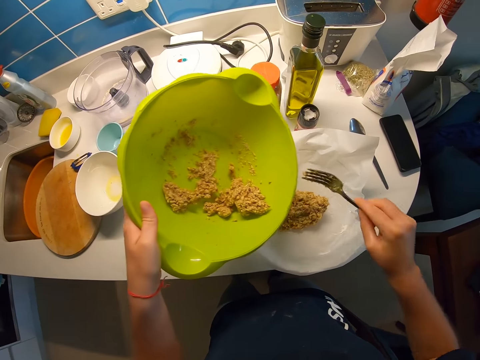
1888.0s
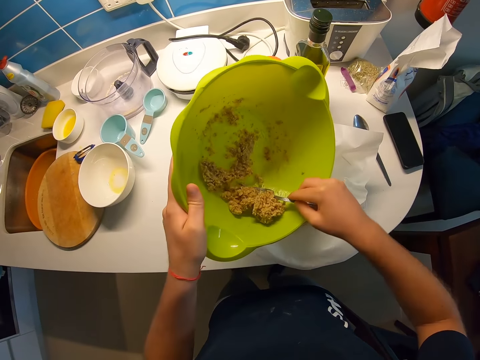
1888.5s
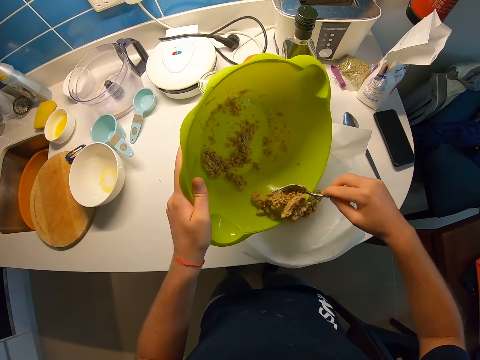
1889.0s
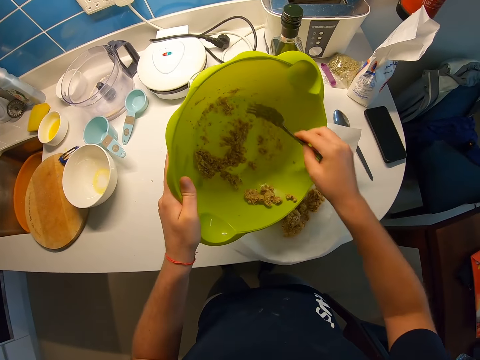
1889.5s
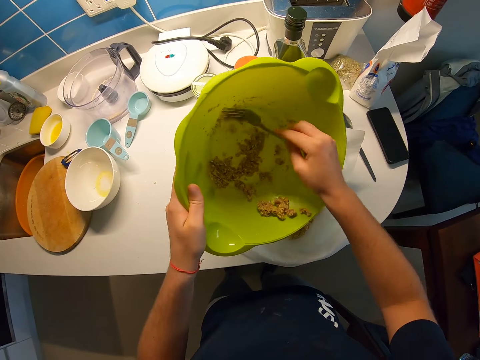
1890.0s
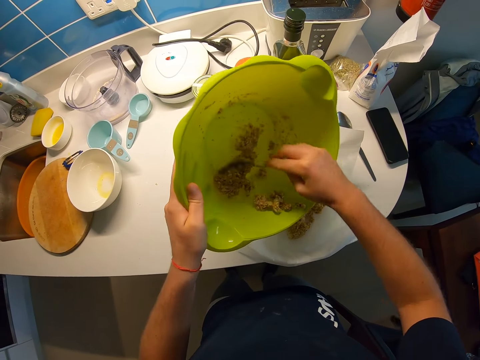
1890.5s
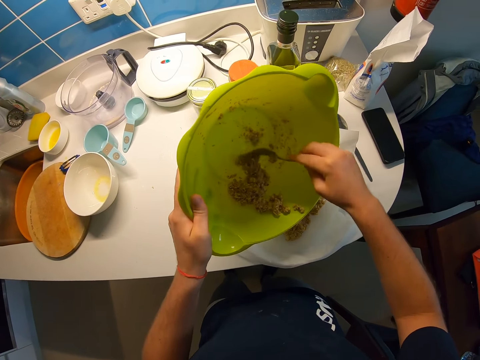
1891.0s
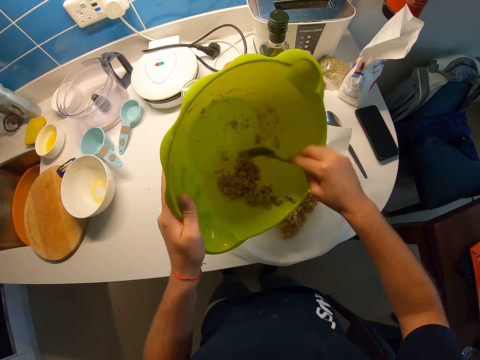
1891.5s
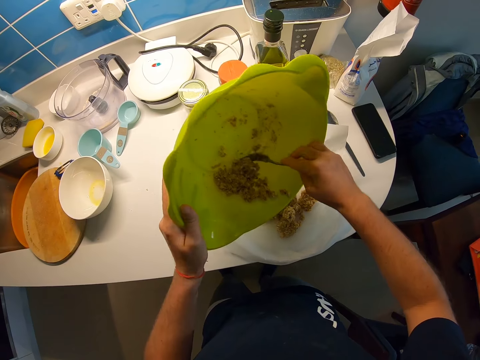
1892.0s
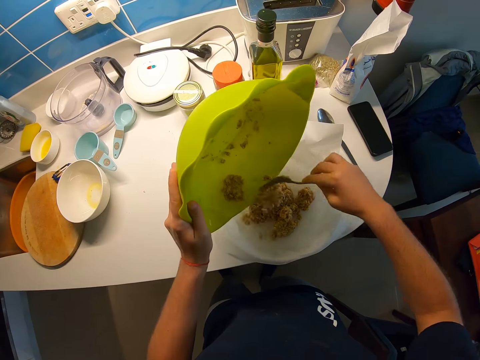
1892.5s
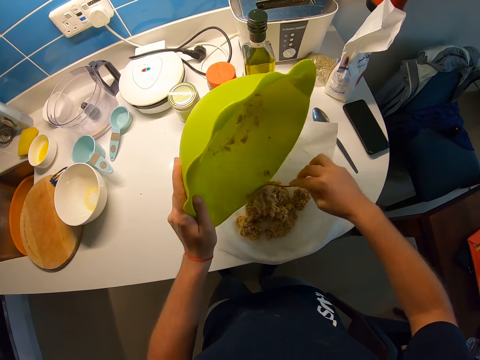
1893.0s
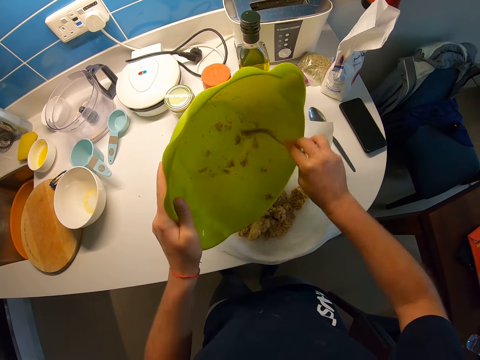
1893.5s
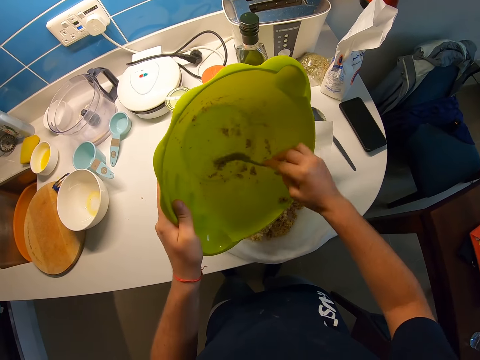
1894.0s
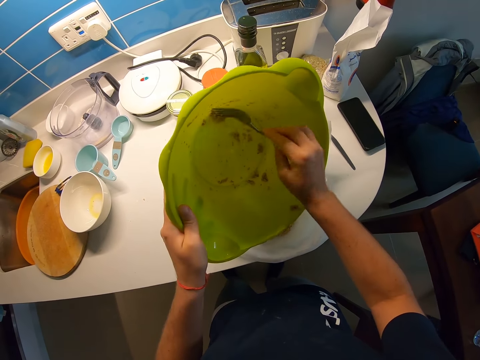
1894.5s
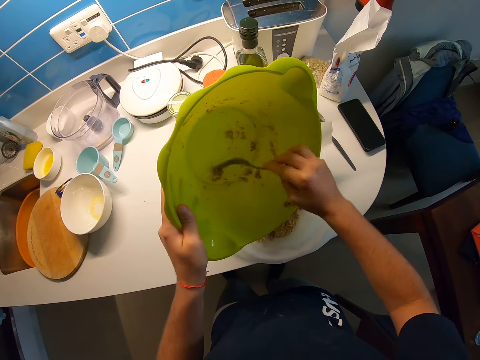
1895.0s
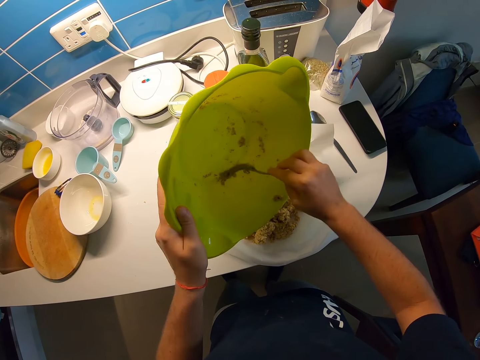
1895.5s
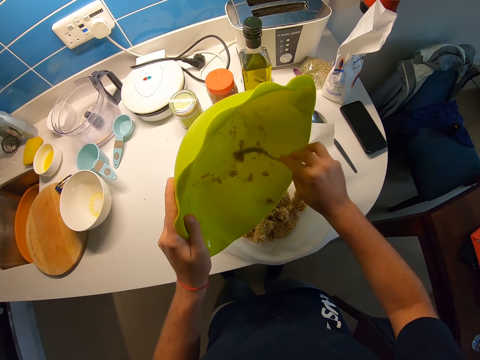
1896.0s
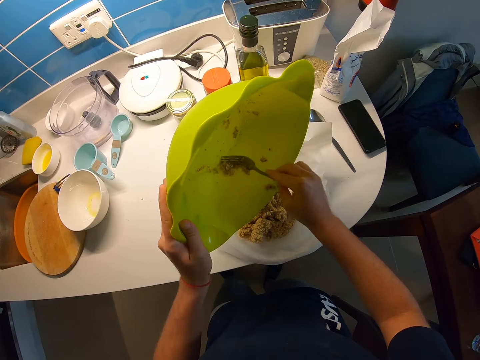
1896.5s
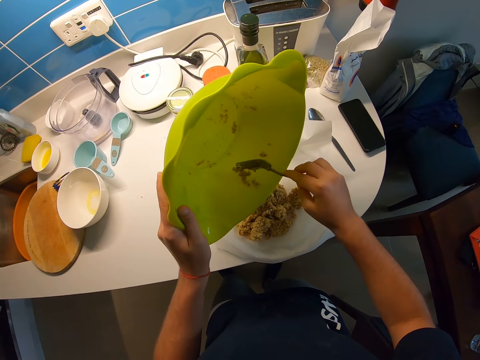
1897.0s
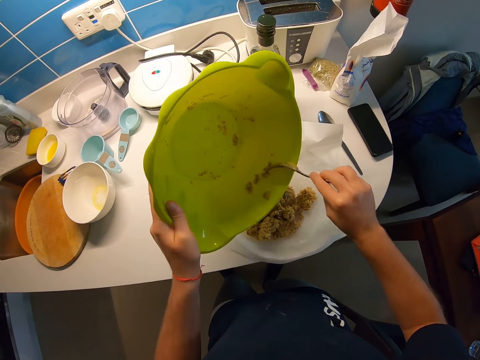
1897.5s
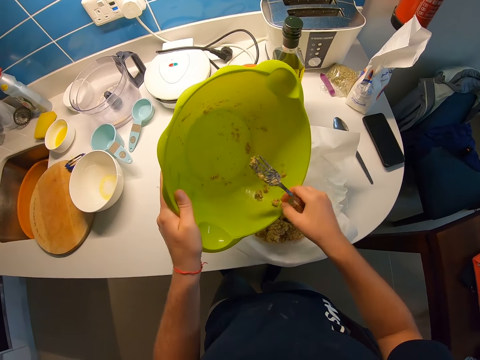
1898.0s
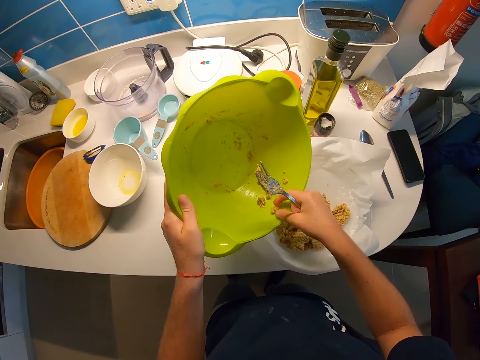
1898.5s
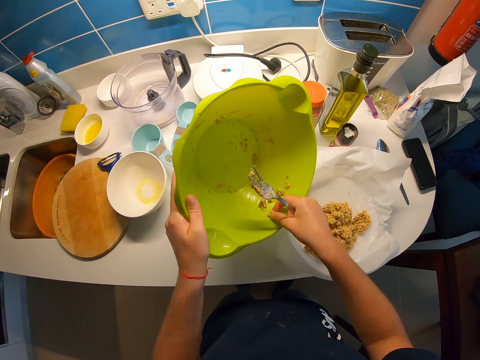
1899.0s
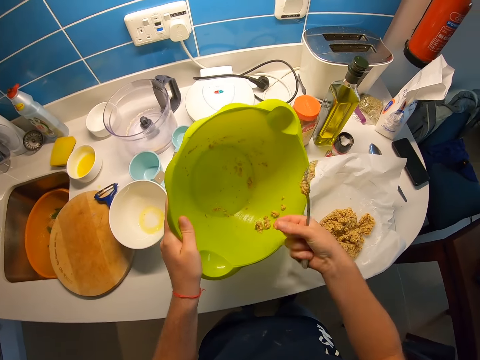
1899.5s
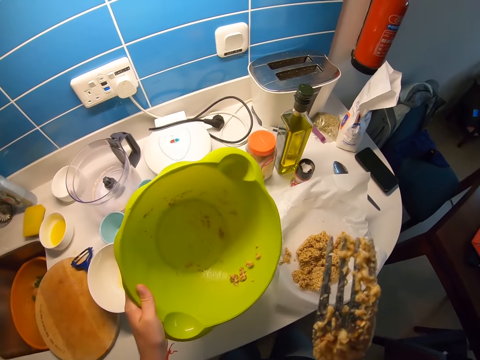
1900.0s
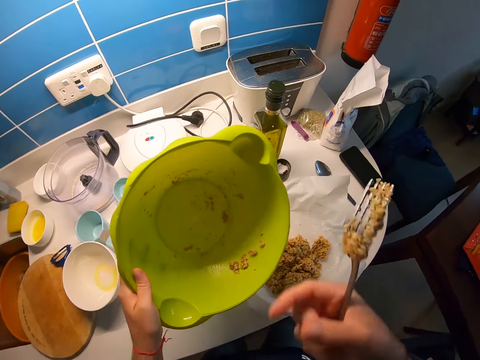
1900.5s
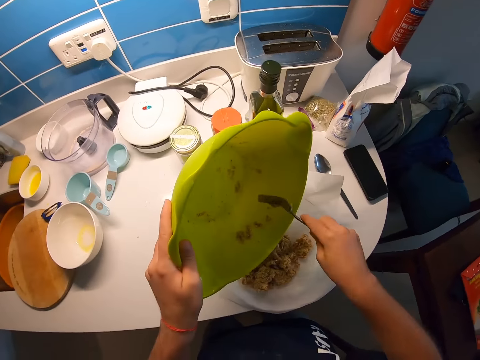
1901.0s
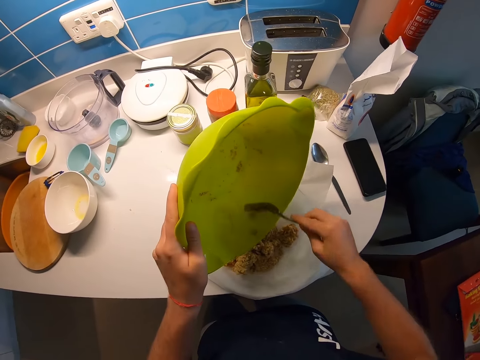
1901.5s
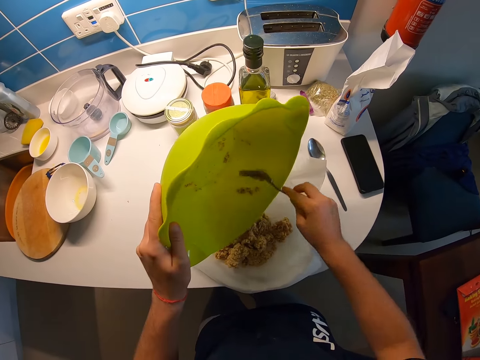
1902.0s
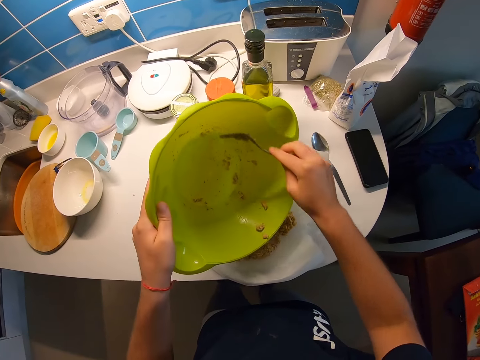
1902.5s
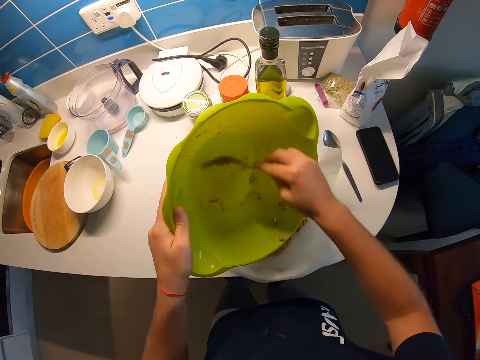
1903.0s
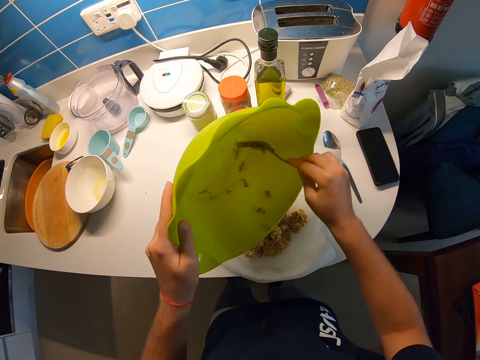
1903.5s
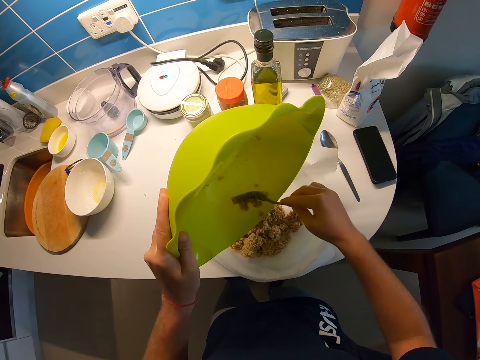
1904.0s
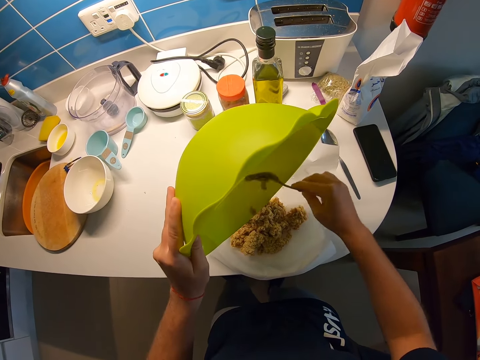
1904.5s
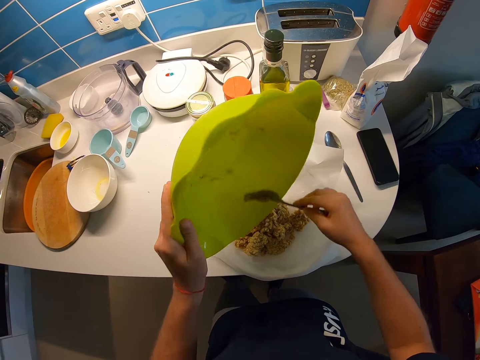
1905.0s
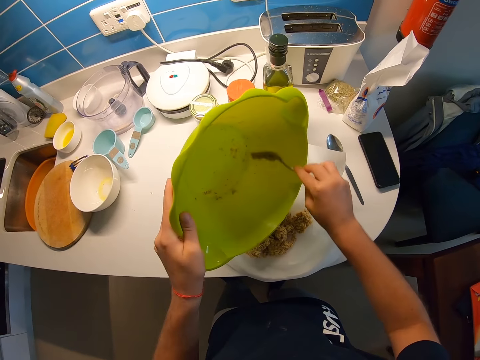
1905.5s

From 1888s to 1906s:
The camera wearer tastes something. They place something in the bowl.

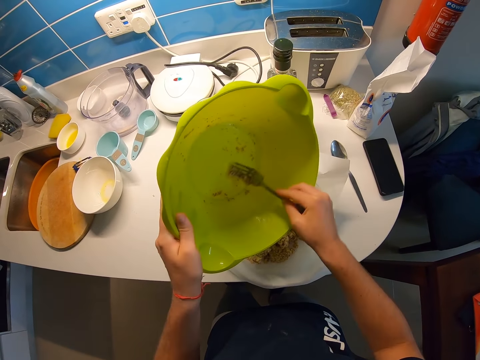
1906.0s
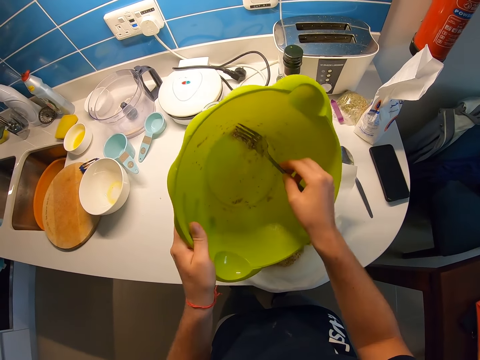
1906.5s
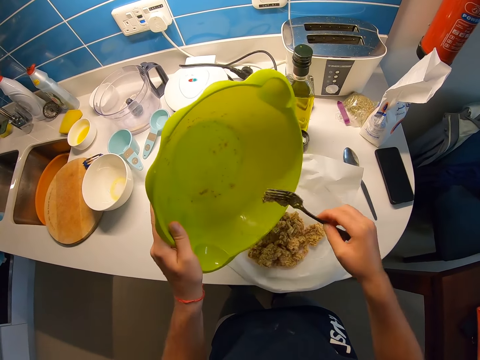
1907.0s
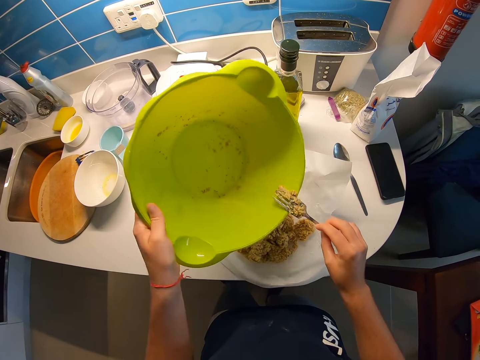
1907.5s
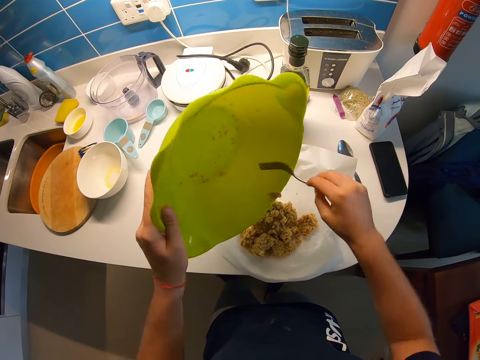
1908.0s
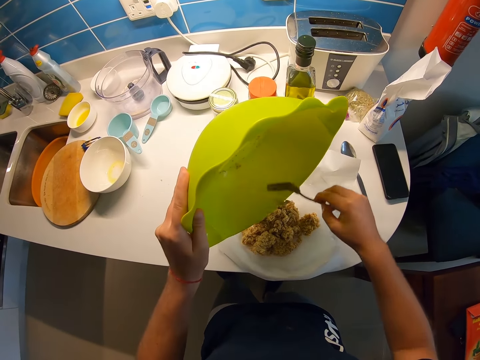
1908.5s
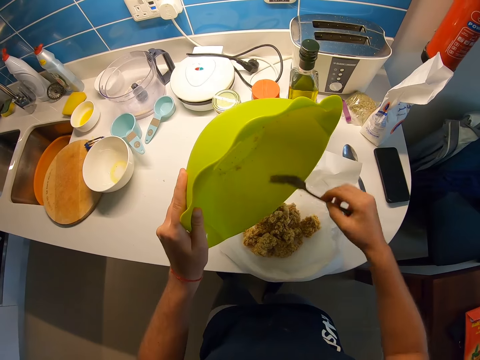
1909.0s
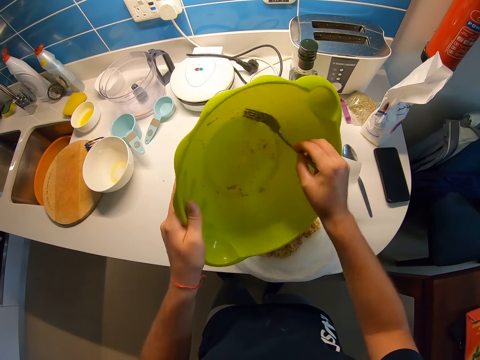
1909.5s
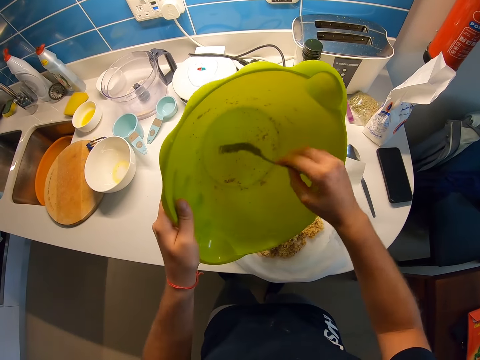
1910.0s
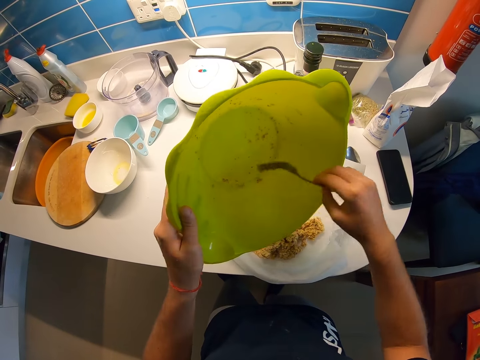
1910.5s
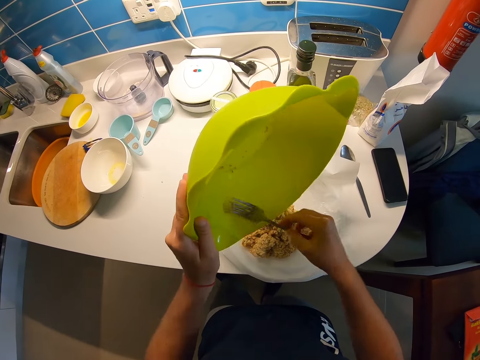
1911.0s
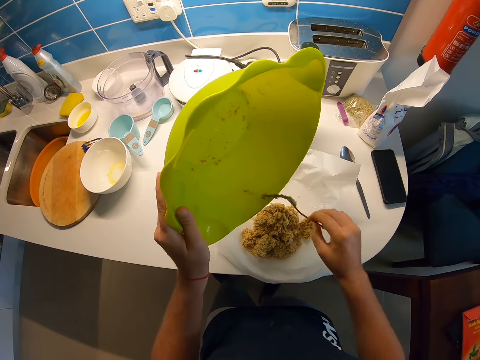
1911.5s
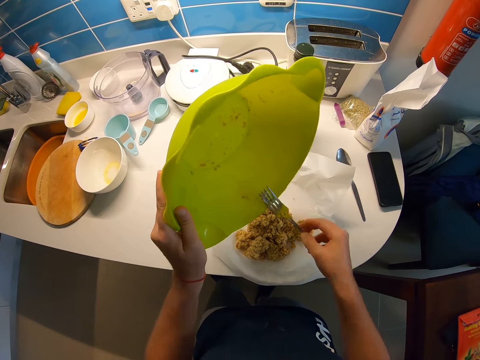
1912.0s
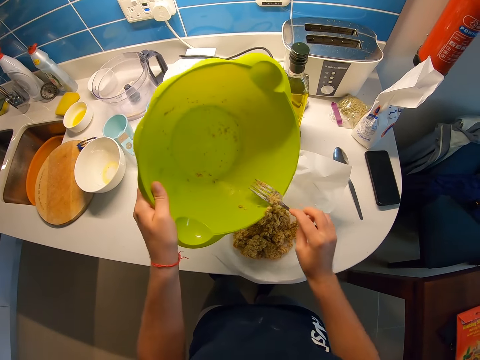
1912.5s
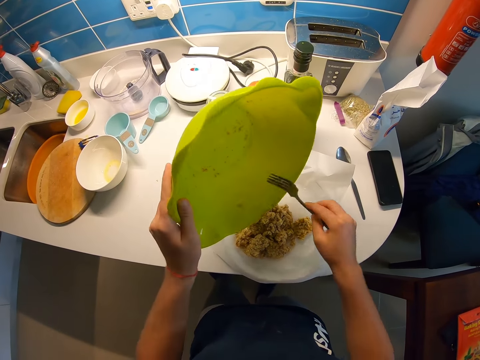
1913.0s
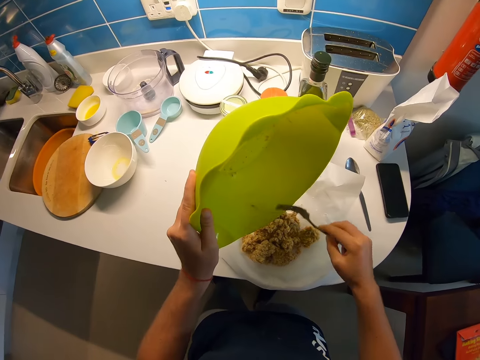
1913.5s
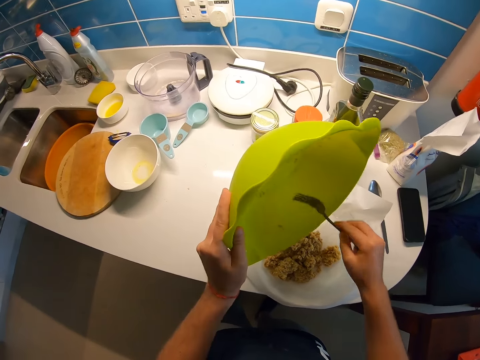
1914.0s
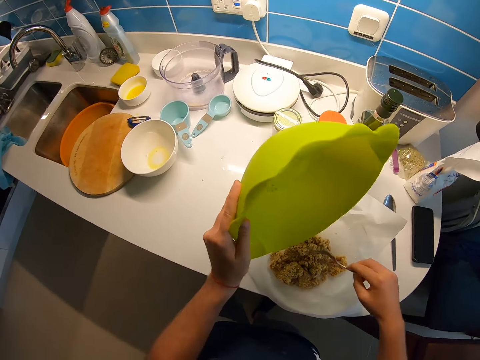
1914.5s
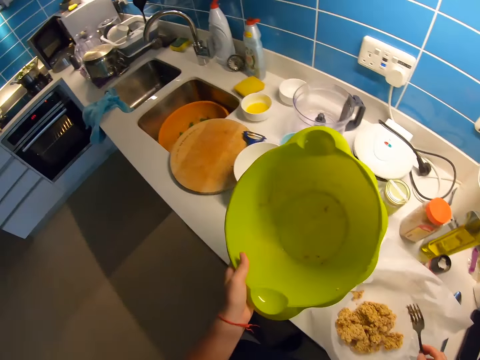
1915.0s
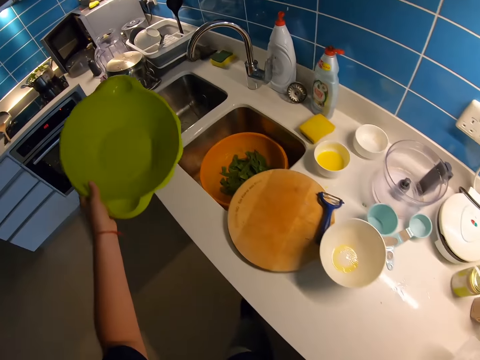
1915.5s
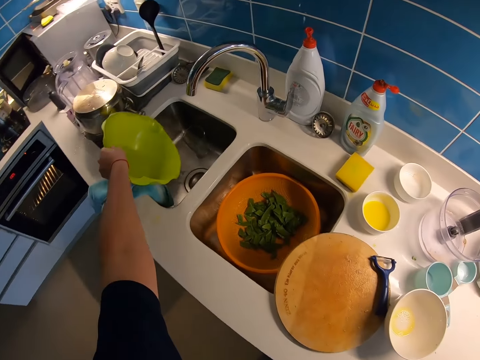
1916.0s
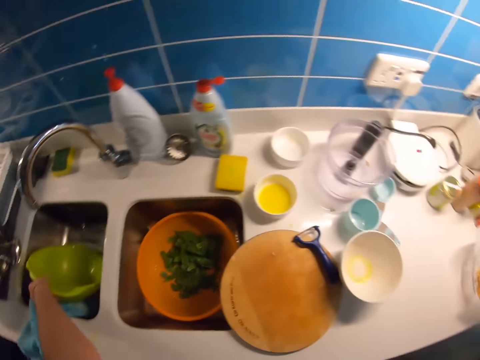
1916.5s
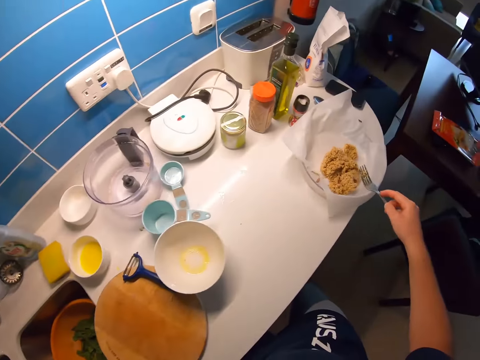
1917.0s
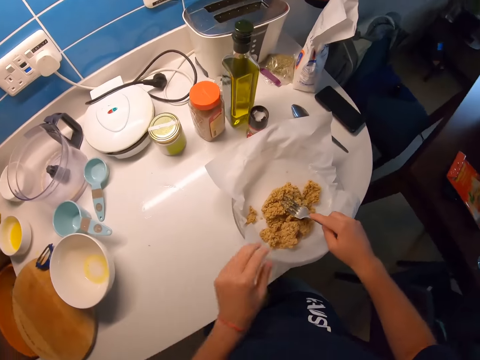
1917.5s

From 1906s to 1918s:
The camera wearer drops the plastic bowl in a sink with her left hand.
